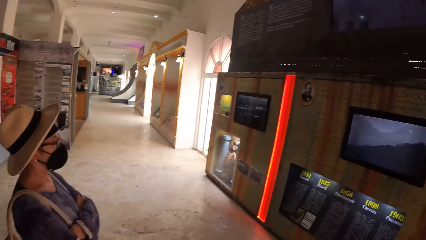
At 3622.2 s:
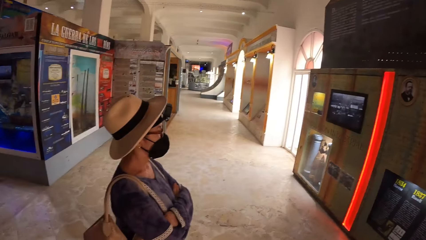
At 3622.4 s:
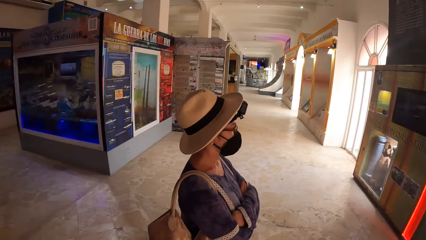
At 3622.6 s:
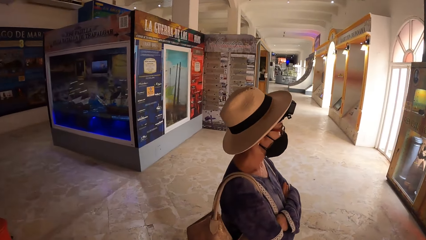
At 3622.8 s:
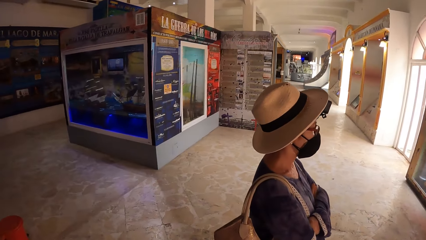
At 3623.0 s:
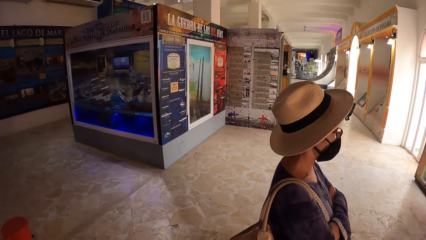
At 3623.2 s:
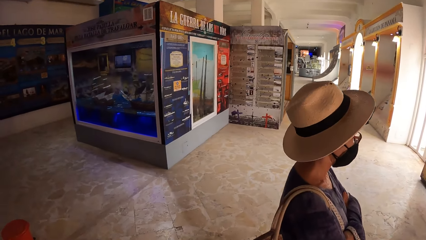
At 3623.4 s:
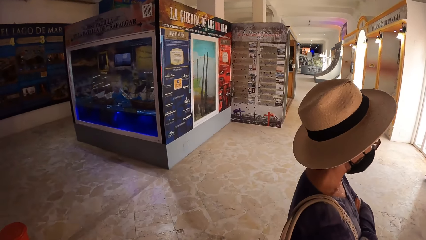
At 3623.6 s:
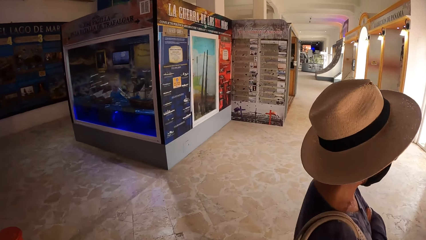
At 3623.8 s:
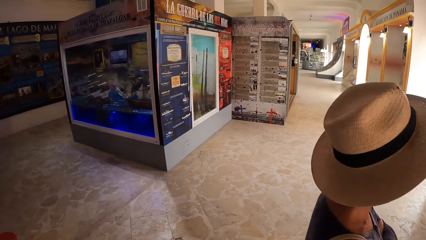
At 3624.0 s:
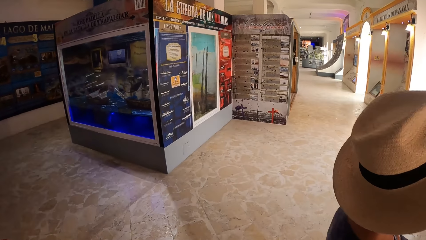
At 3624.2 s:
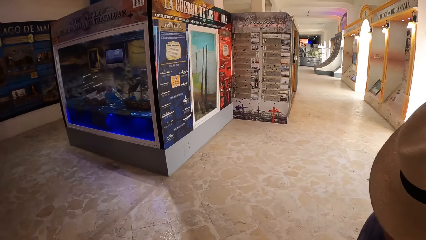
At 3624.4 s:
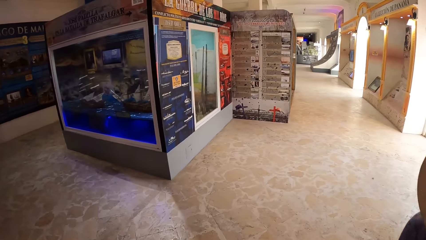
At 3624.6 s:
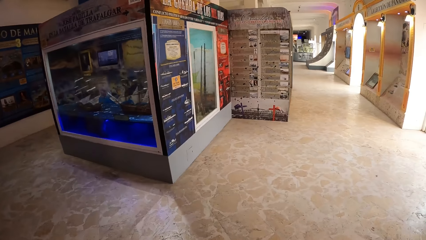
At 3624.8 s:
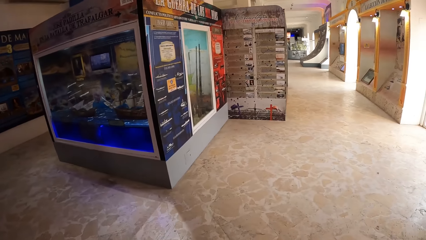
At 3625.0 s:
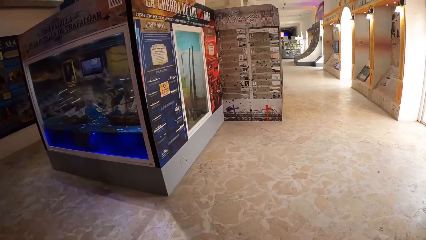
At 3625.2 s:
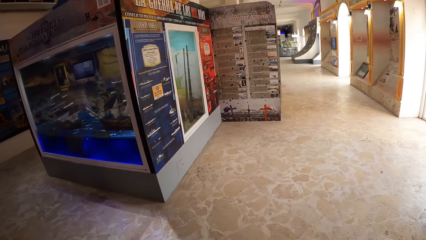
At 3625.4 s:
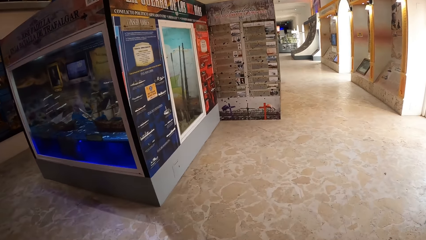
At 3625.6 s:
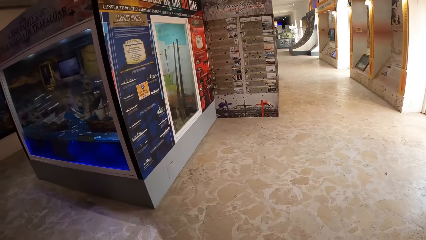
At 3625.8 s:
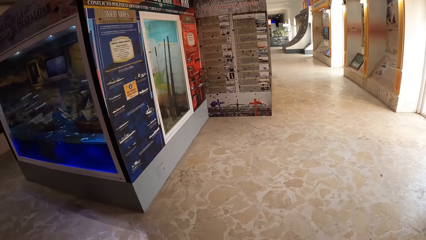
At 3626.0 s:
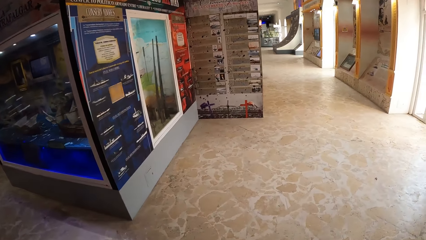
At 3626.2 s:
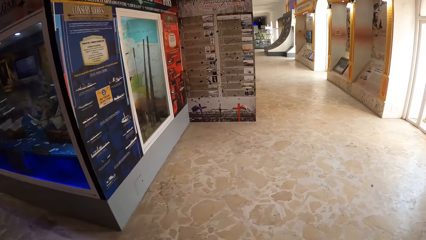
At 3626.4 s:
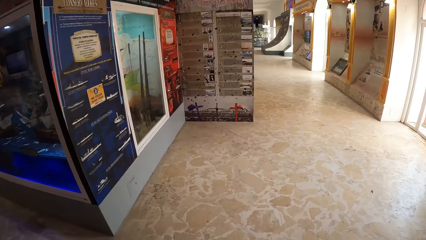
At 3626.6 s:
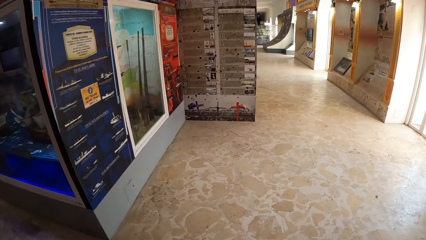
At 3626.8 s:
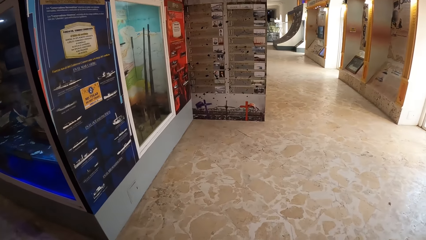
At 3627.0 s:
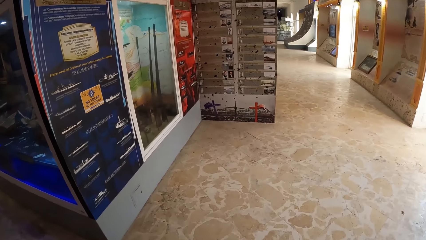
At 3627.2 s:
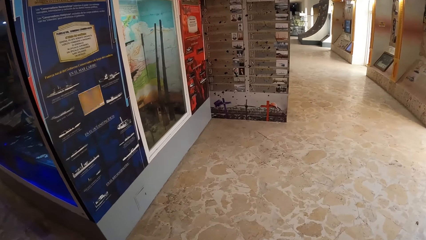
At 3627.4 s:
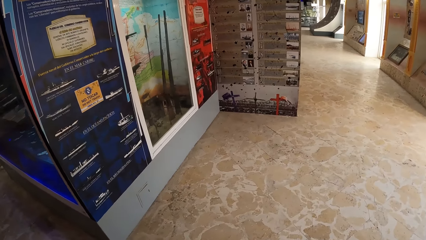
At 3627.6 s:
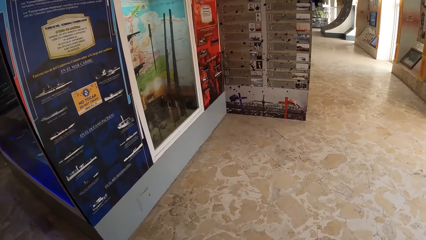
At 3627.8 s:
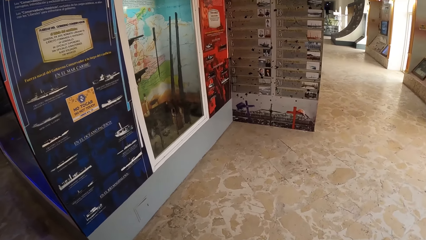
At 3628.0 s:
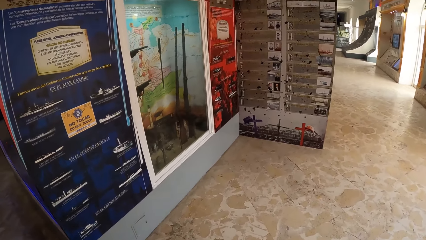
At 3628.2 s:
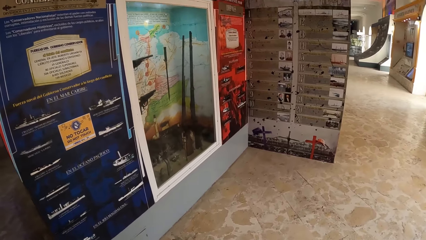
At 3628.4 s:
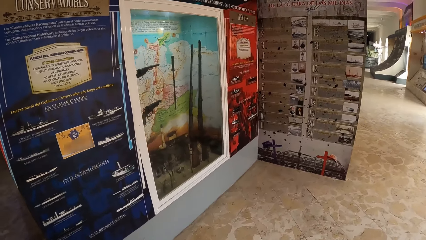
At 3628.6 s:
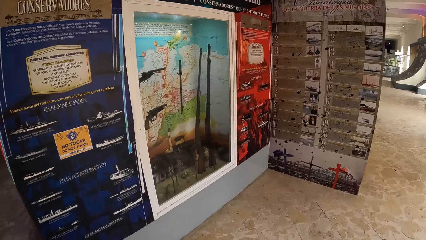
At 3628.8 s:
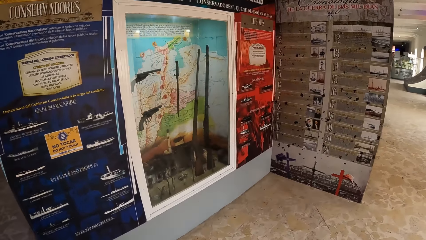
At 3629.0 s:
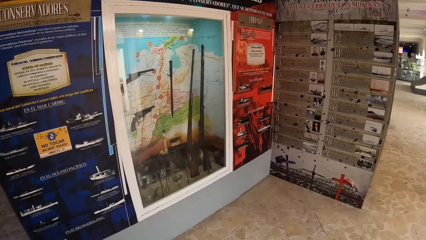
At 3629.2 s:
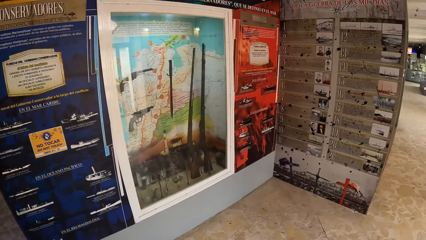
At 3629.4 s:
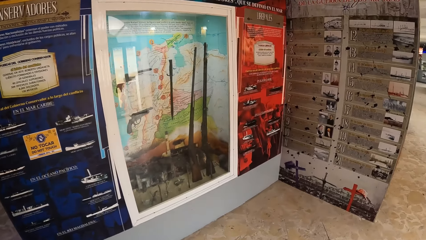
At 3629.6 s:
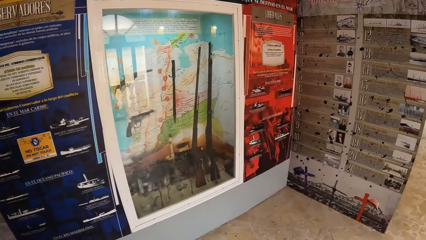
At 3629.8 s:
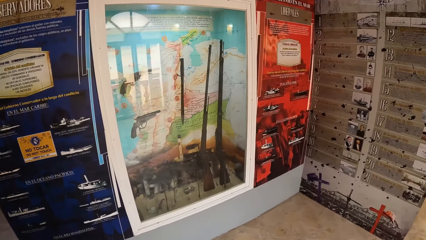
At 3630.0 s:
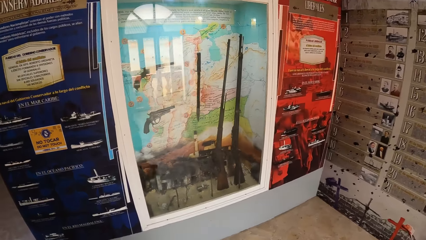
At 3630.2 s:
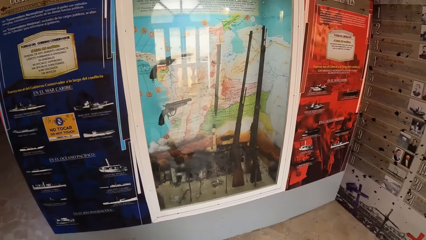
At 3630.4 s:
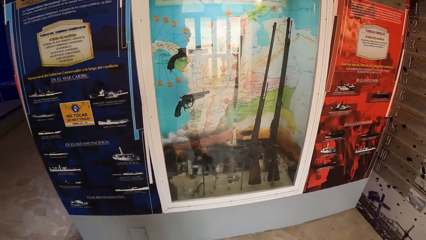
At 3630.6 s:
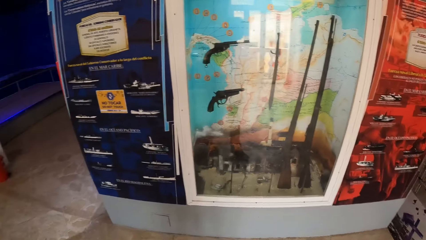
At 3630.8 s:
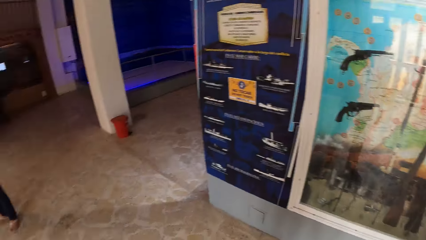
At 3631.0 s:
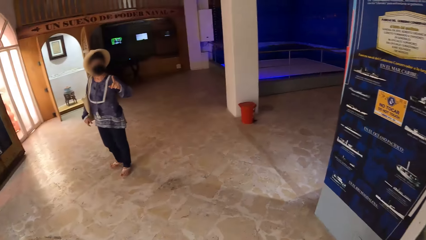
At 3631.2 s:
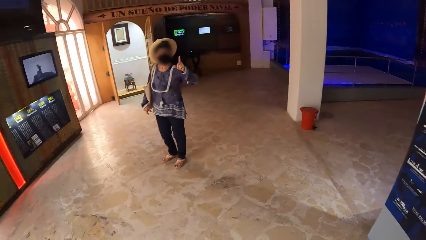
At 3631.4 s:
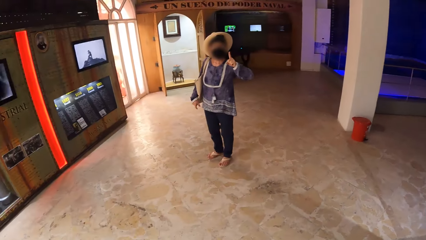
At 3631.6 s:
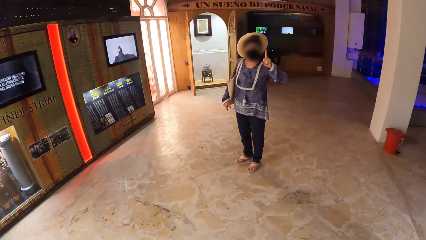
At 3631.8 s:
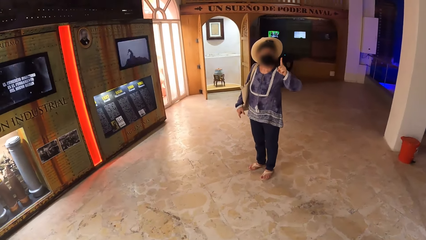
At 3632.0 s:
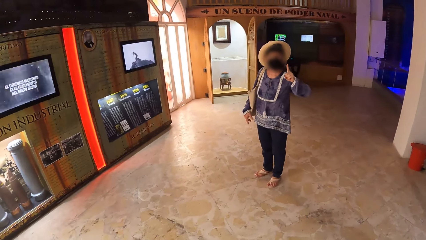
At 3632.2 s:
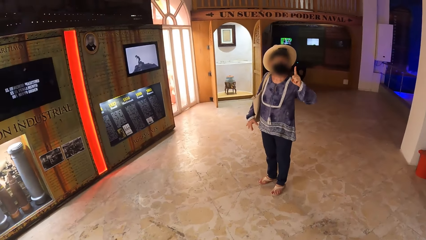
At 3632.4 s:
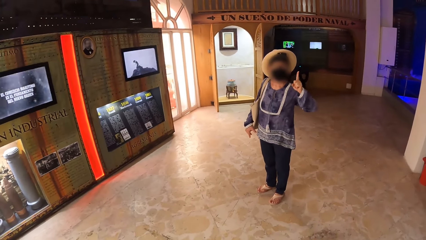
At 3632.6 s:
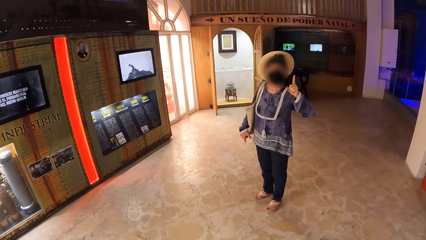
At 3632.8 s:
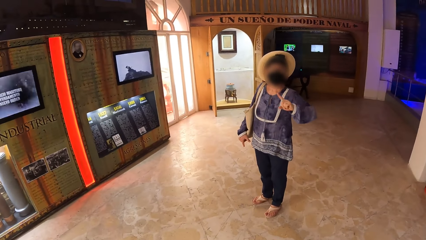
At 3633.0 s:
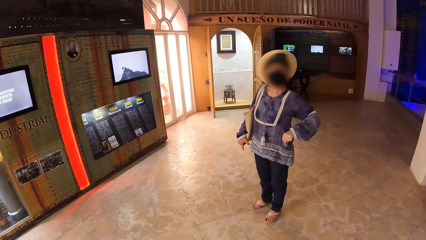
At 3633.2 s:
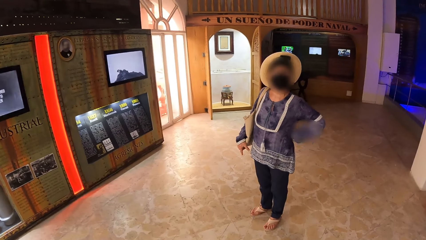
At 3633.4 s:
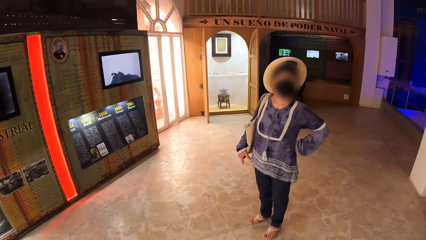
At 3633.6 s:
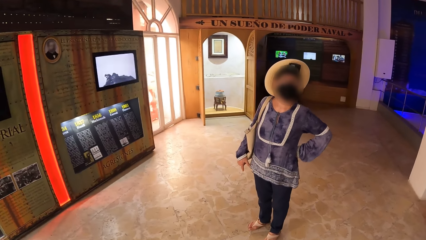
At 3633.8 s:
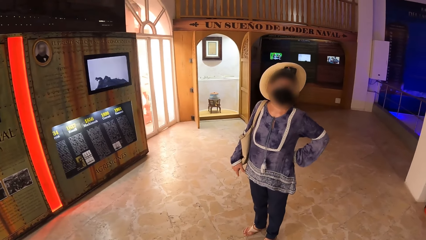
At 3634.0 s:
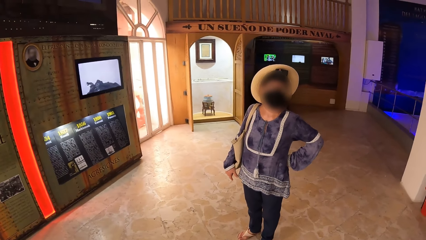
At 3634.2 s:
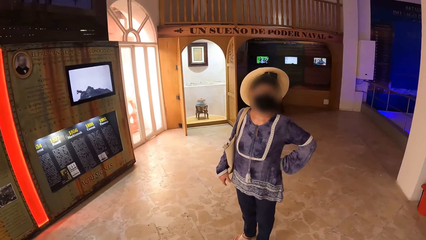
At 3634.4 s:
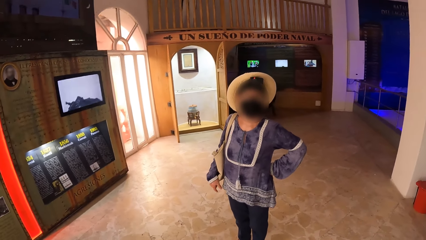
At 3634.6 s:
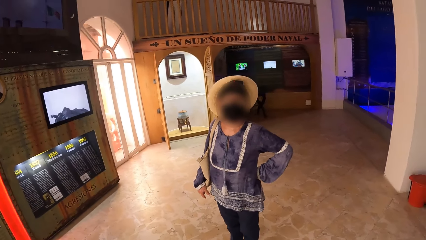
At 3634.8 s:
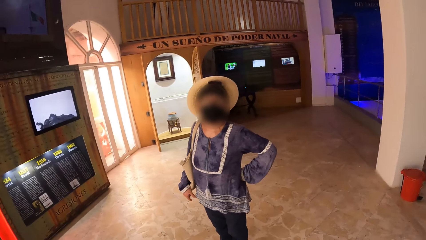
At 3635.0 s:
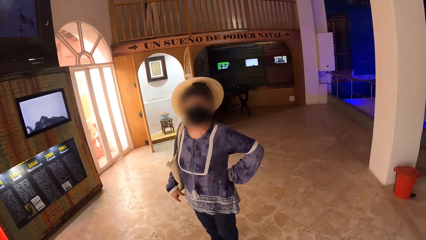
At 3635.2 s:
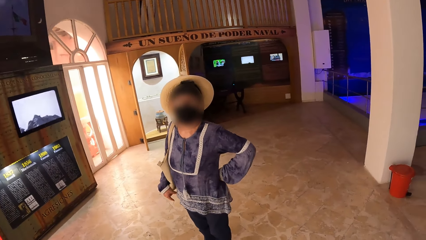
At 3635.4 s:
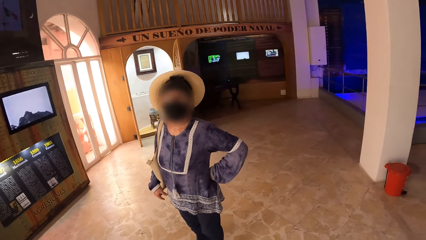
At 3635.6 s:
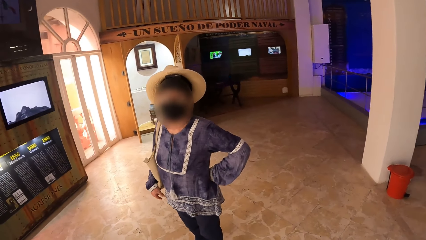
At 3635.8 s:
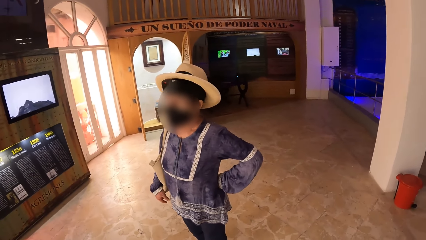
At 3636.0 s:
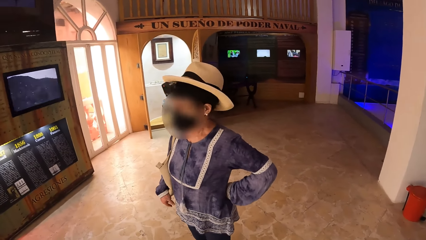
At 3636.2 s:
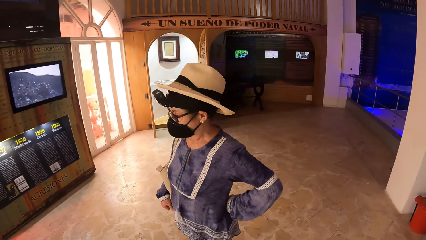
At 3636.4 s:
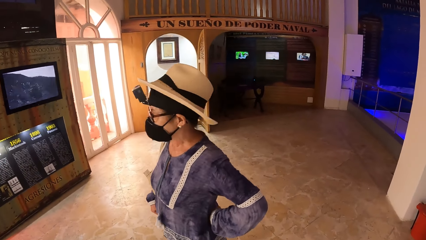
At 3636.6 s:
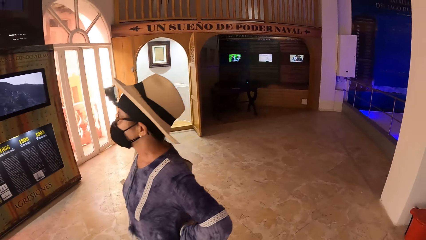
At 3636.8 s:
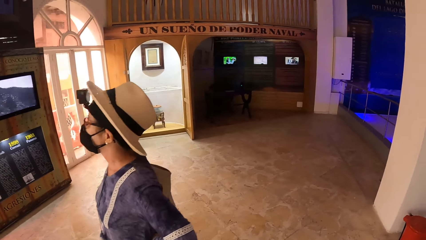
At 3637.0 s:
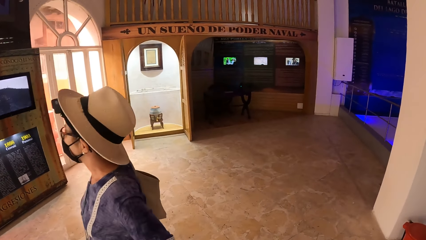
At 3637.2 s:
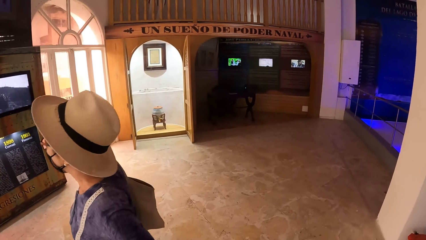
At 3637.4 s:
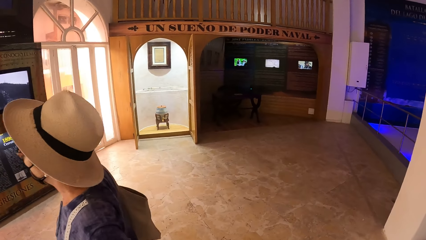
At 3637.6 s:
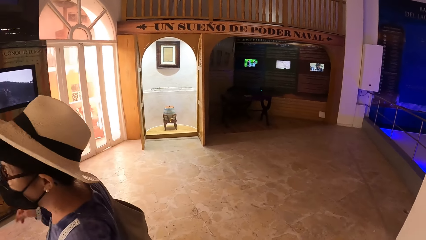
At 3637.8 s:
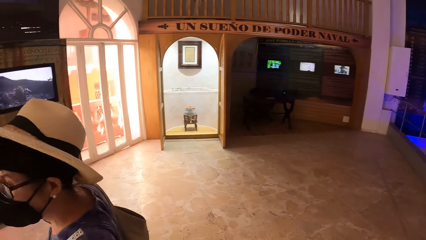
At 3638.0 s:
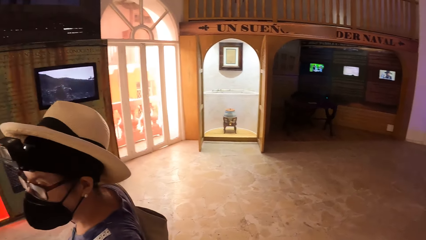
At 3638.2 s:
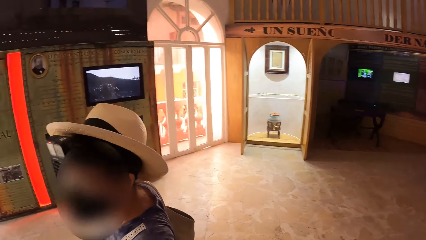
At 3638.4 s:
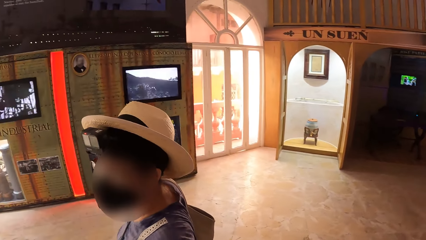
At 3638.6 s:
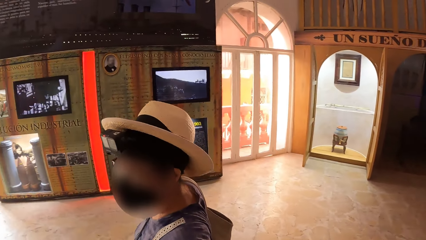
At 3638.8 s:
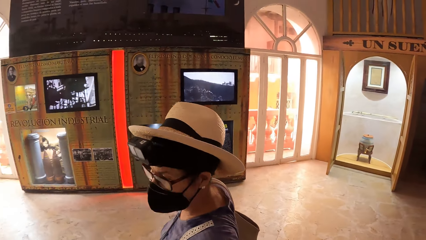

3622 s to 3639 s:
The camera wearer walks forward. They look at the artefact. They walk back to a person.
